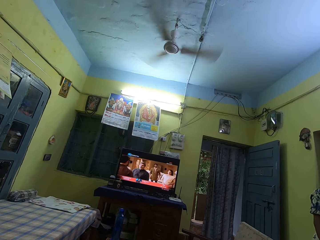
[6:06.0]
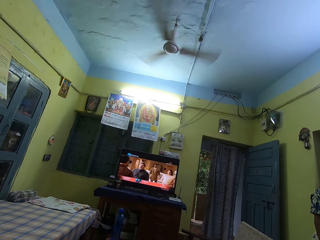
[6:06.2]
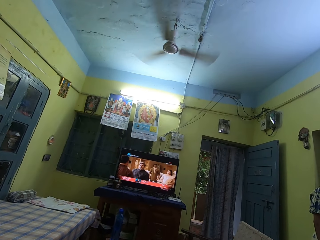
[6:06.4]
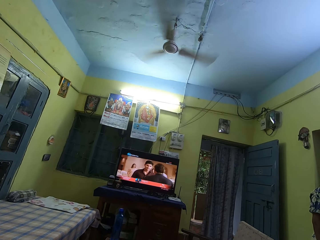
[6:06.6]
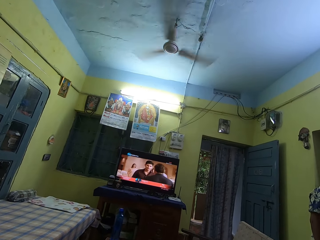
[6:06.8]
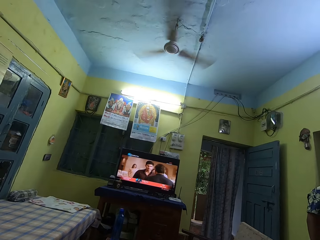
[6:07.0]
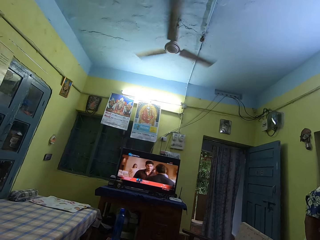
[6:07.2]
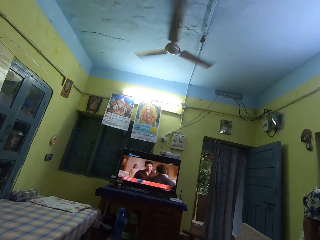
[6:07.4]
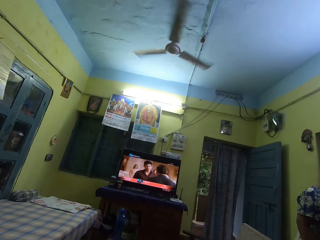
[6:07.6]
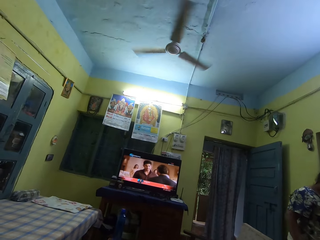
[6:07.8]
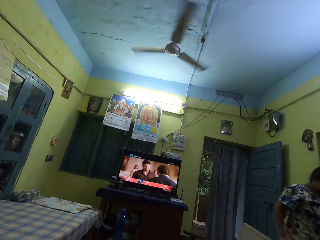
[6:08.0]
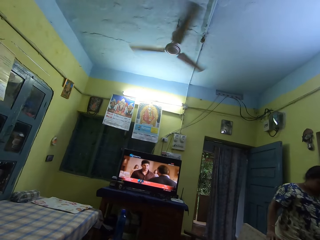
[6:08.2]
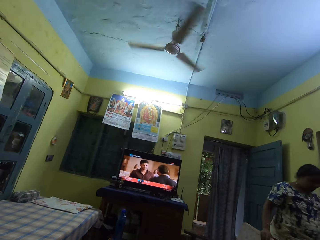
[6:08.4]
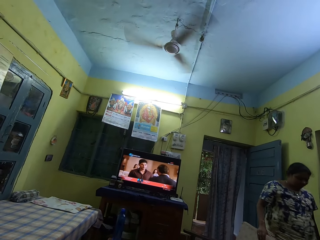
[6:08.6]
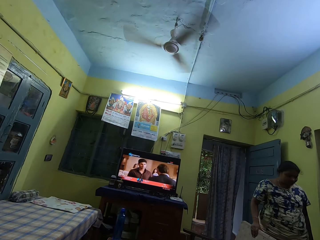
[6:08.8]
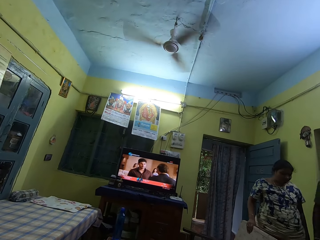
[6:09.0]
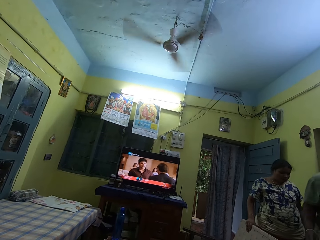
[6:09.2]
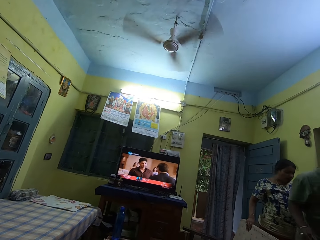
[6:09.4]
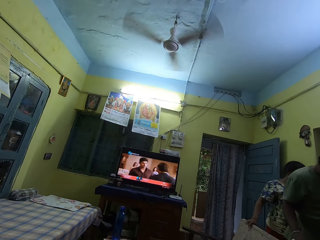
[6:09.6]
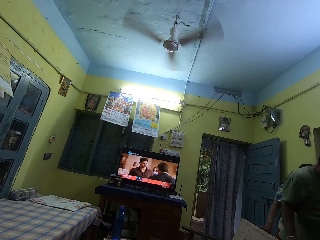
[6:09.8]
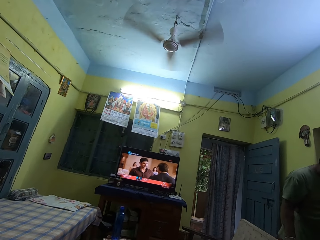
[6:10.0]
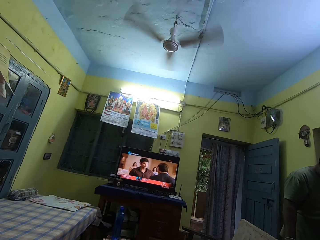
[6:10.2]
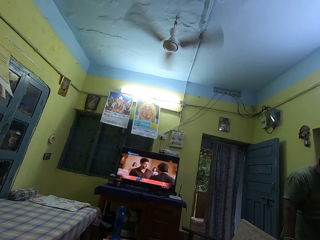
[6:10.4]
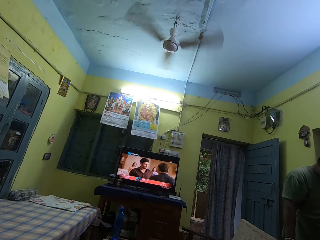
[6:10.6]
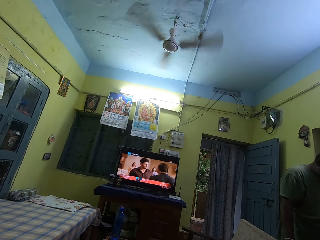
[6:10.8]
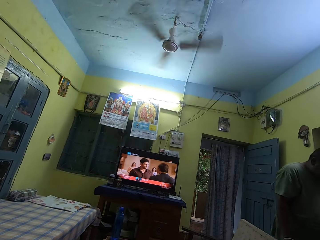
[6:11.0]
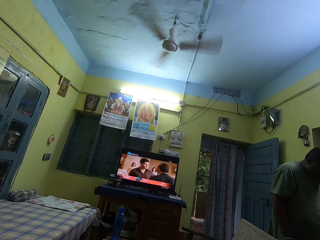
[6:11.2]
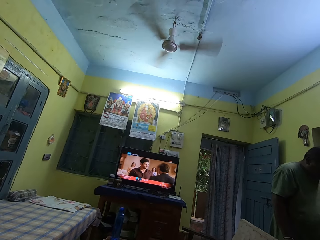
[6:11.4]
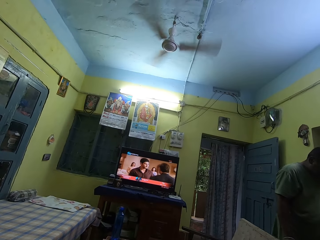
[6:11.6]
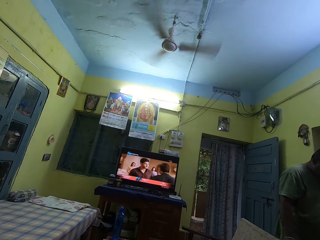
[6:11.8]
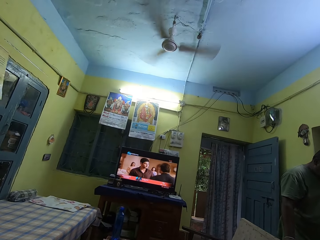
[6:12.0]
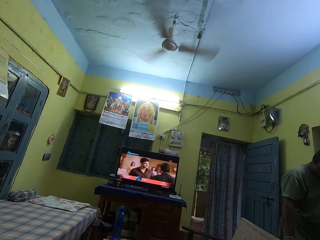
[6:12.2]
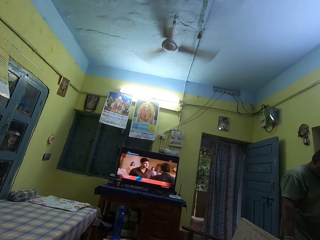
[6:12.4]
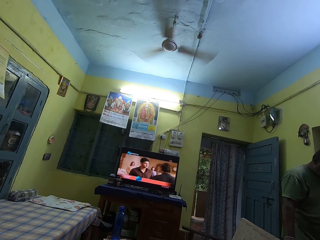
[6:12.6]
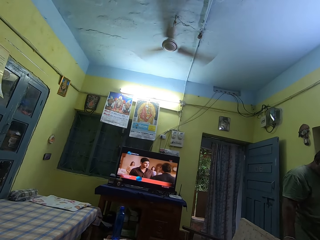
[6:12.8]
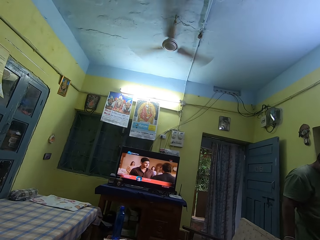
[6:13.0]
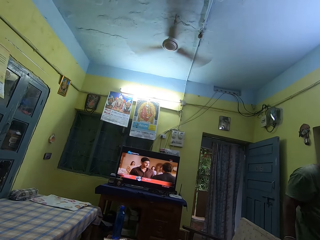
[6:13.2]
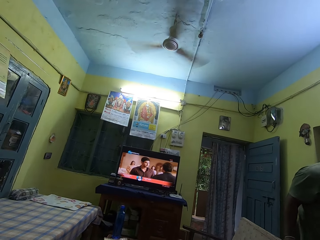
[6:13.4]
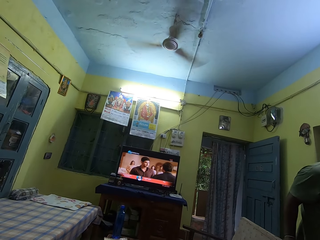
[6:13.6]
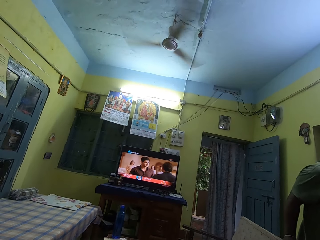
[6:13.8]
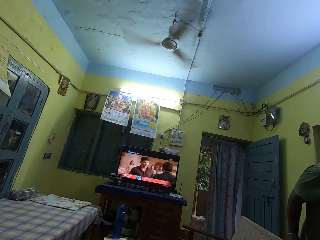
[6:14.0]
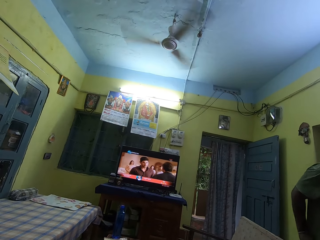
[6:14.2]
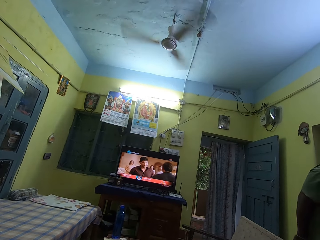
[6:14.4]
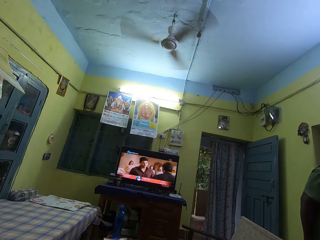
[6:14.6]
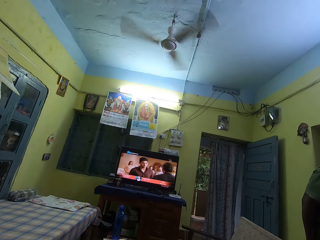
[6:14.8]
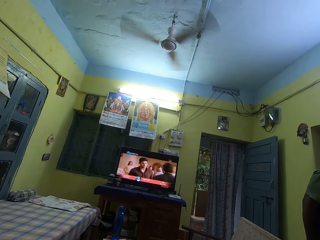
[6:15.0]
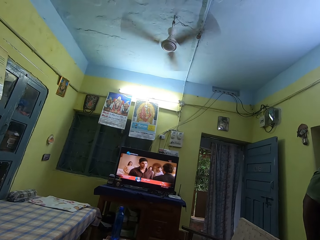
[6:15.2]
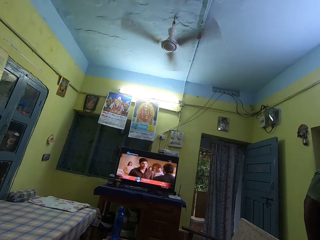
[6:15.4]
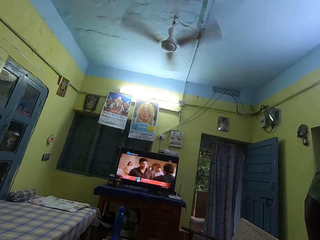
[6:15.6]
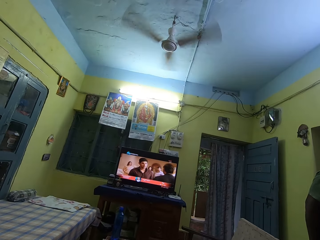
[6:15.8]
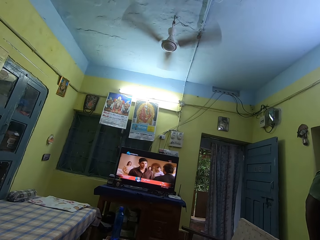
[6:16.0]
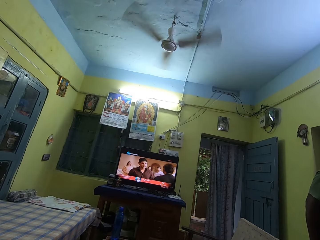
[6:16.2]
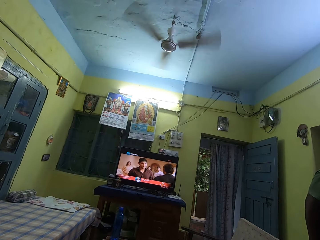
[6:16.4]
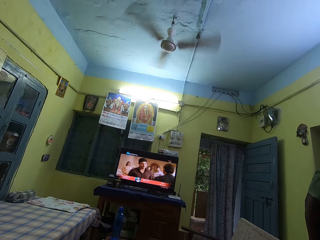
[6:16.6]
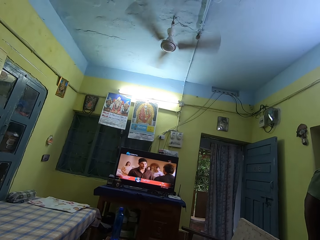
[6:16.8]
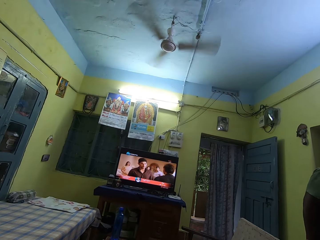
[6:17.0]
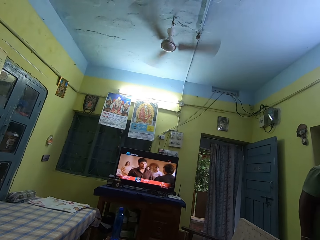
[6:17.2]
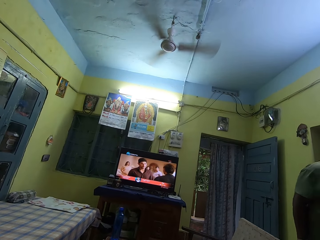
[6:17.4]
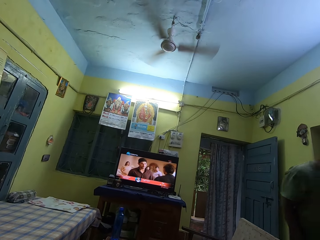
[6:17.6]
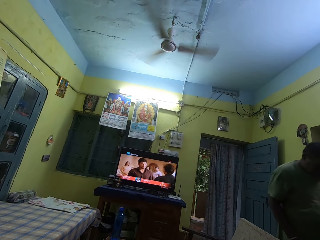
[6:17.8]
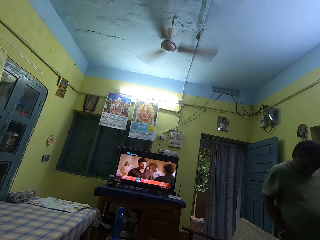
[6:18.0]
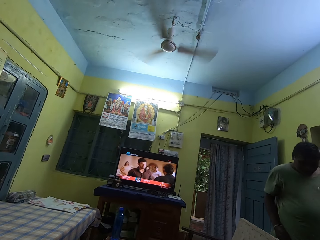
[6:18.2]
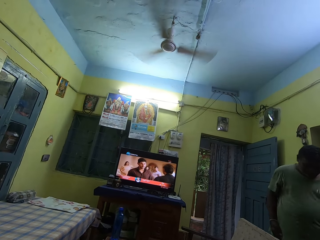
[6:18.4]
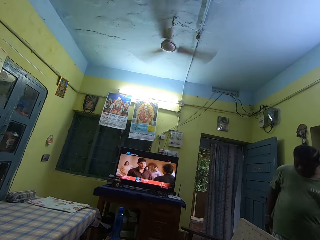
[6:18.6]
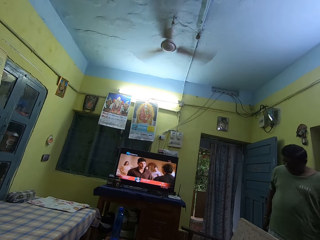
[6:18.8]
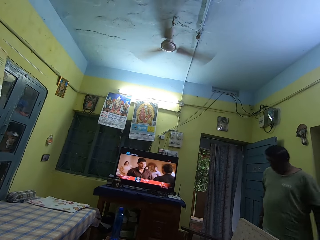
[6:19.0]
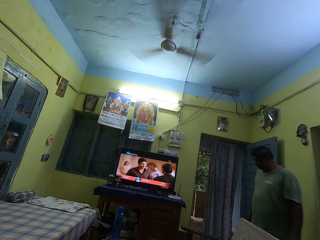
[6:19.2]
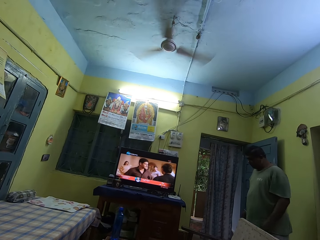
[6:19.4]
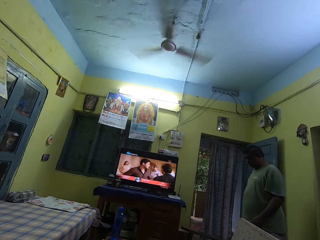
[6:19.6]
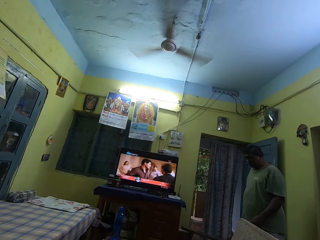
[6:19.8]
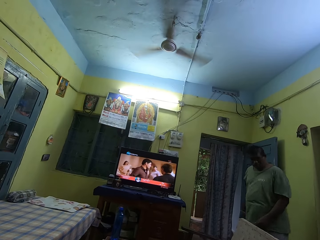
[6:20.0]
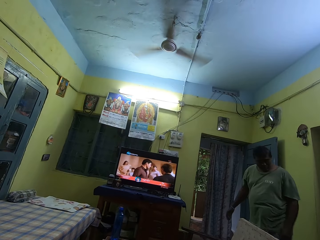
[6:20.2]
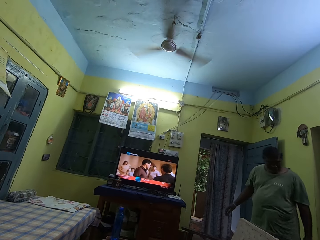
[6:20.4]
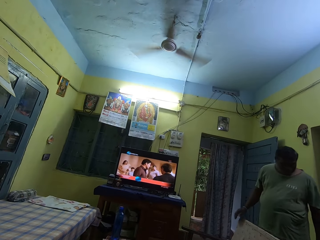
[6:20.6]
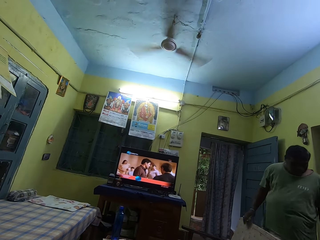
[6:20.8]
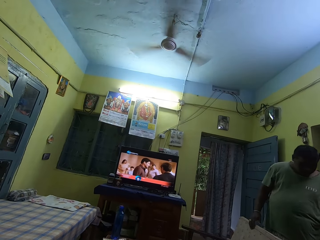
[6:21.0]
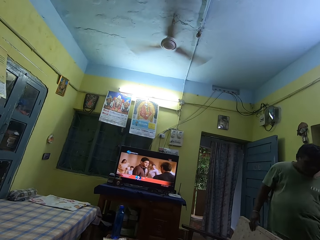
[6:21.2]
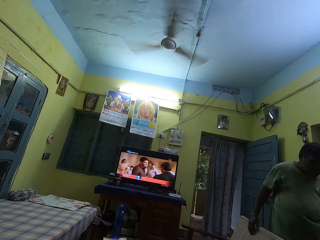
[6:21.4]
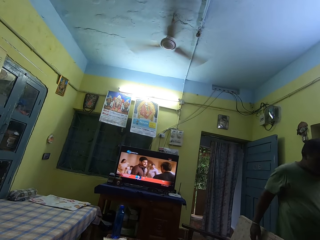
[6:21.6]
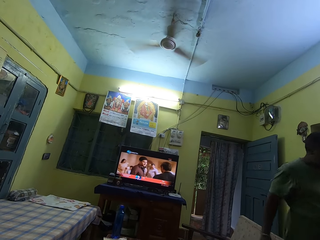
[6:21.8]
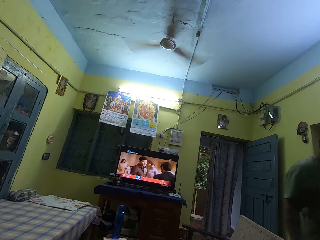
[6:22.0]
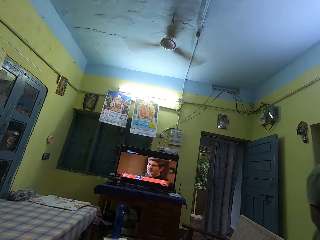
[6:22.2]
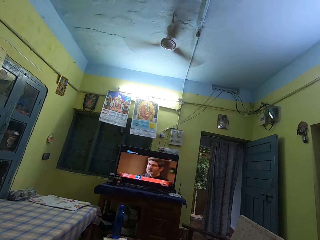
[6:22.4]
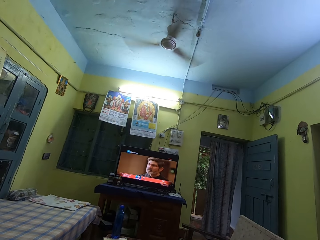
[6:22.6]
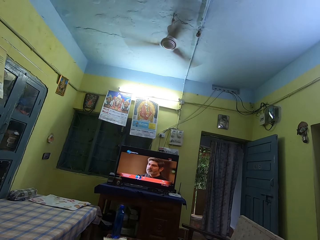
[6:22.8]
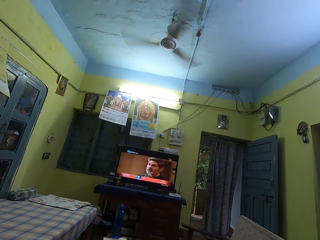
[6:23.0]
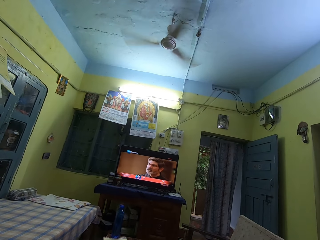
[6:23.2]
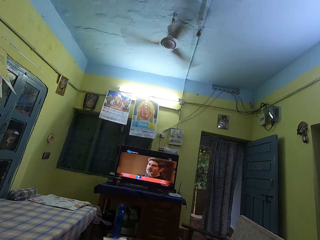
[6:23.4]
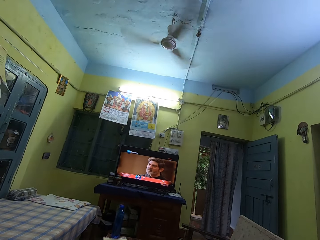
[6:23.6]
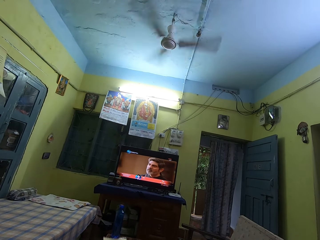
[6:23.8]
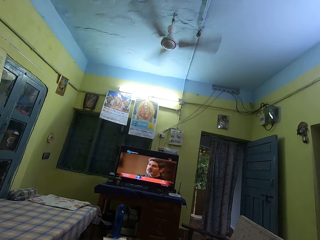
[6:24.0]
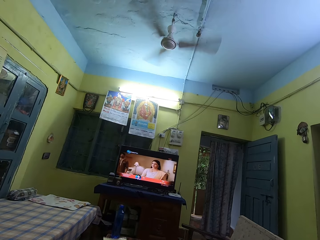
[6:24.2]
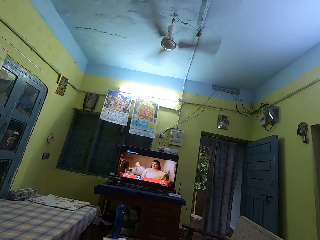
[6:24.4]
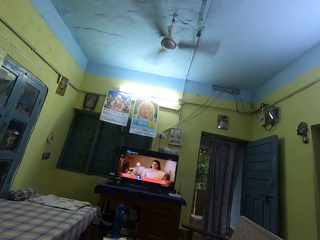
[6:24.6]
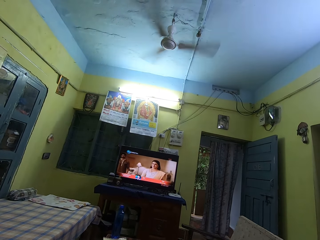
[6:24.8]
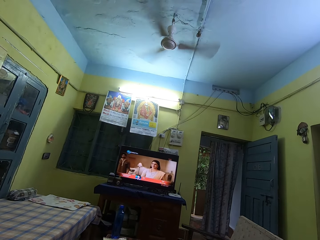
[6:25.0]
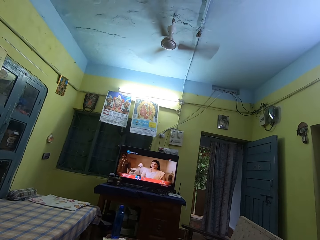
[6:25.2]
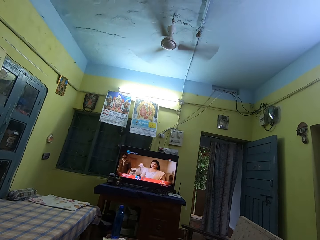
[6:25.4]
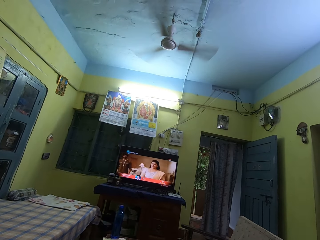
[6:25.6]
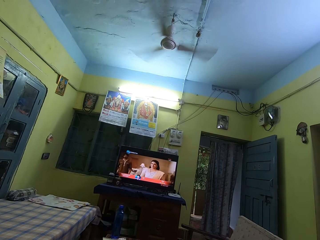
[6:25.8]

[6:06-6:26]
The woman moves her right hand on the chair. The man holds the chair with his right hand. The man touches the chair with his right hand.

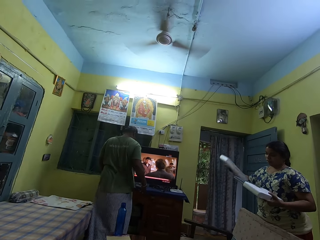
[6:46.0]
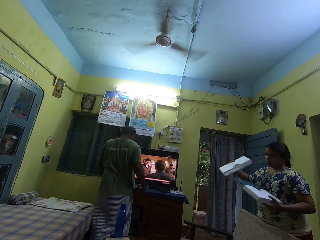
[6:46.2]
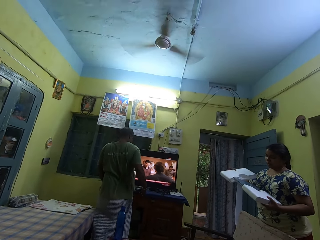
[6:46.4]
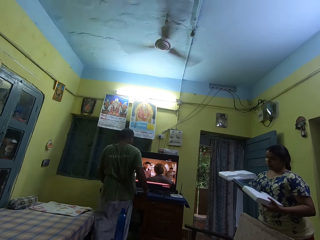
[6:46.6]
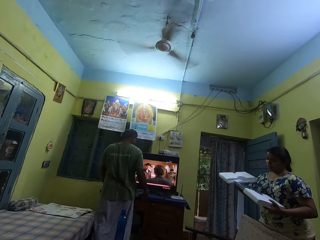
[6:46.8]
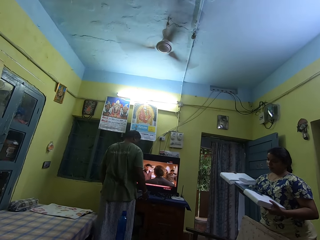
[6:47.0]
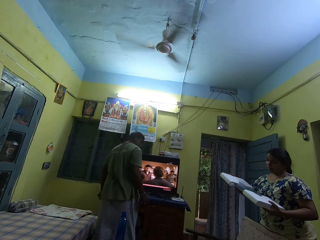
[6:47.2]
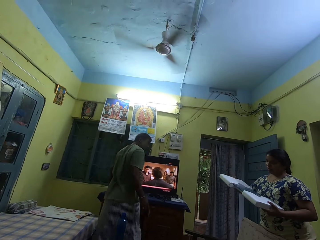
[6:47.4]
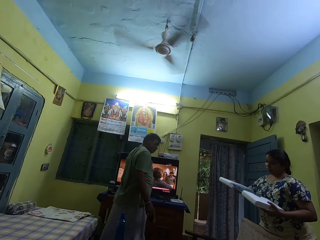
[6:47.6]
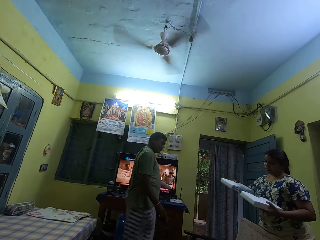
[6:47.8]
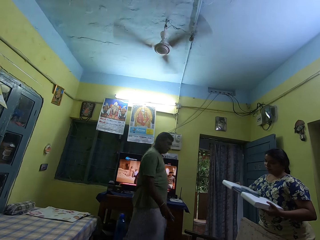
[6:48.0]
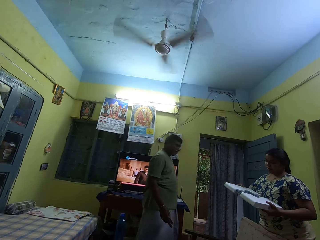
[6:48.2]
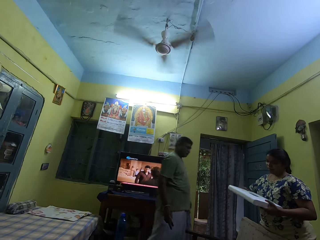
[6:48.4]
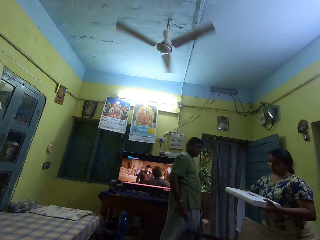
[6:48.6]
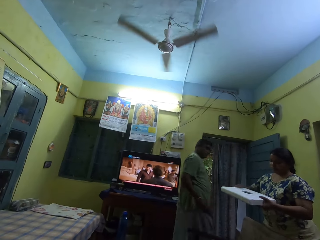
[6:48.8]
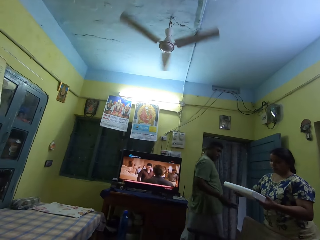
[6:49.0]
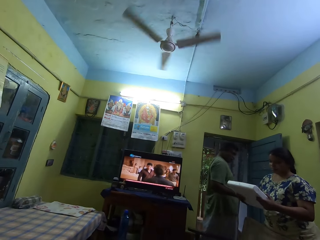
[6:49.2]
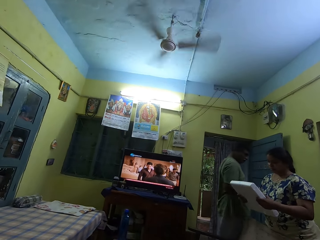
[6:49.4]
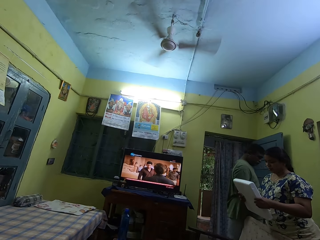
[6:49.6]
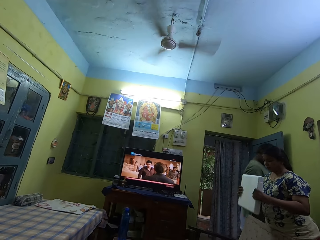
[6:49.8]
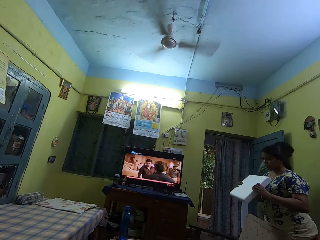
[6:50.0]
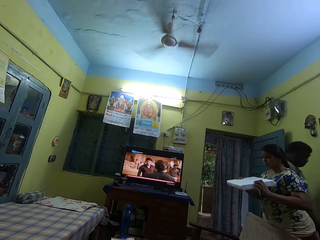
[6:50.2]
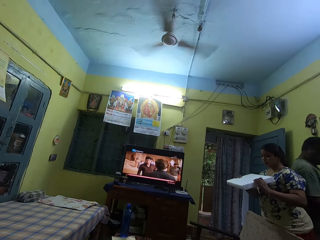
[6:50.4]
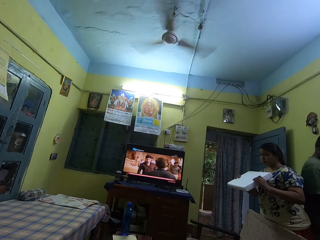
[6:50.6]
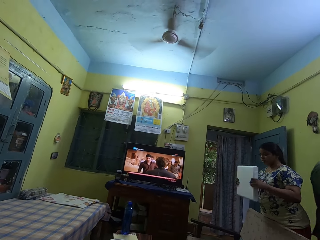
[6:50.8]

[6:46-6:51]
The woman turns the packing foam with her right hand and inserts the packing foam in her right hand on the laptop. The camera wearer watches the television. The woman turns the laptop in the packing foam with her hands.
